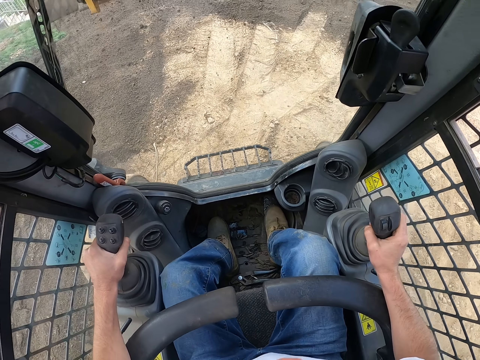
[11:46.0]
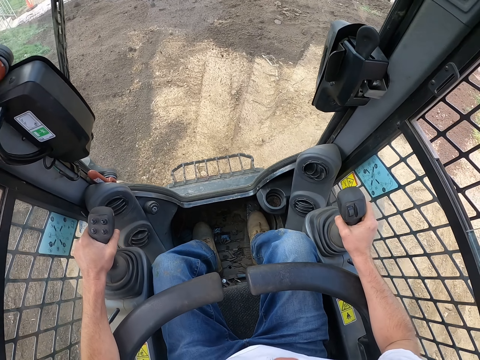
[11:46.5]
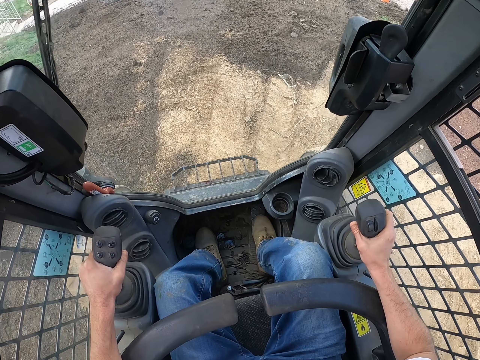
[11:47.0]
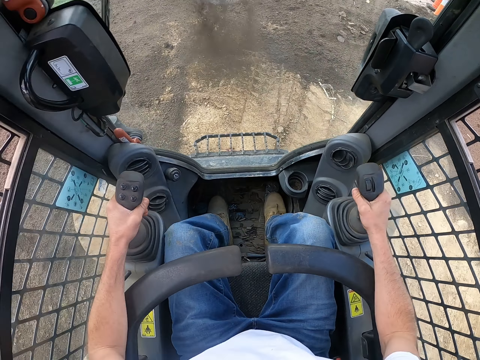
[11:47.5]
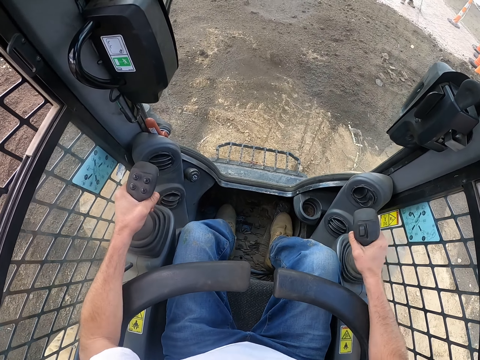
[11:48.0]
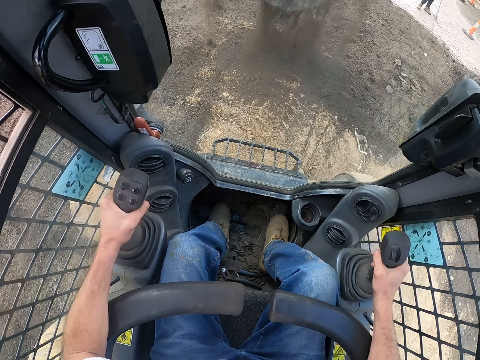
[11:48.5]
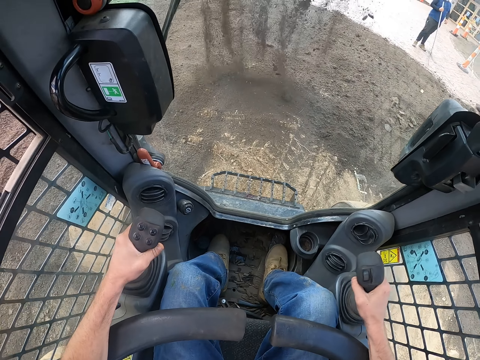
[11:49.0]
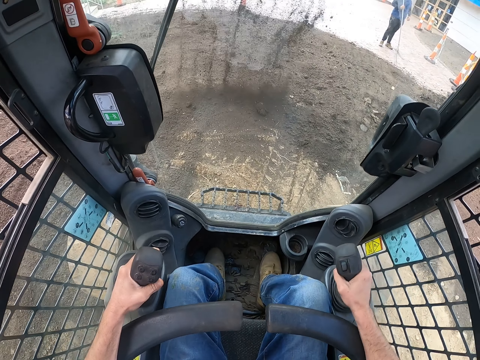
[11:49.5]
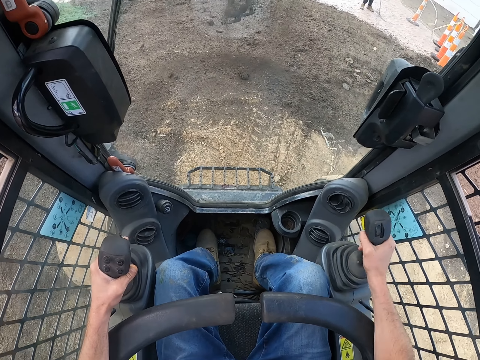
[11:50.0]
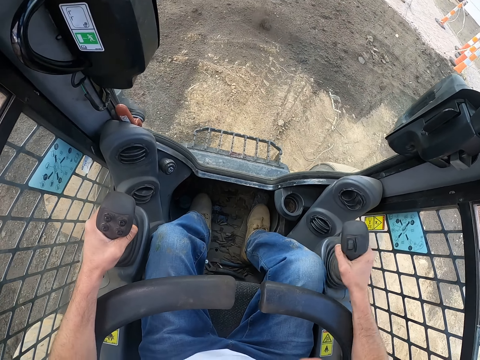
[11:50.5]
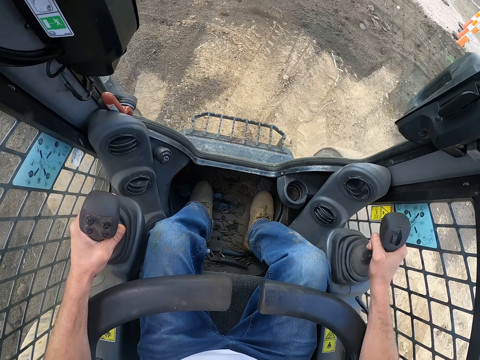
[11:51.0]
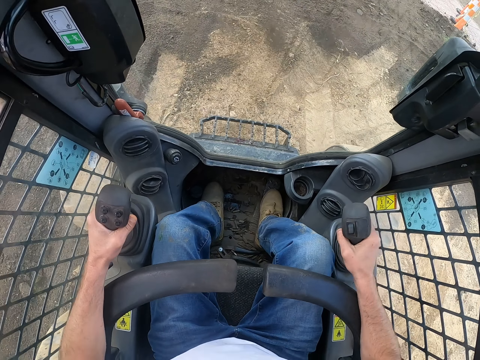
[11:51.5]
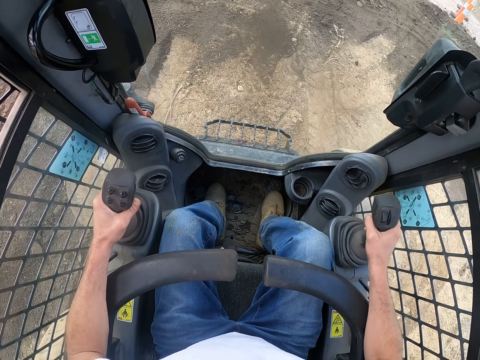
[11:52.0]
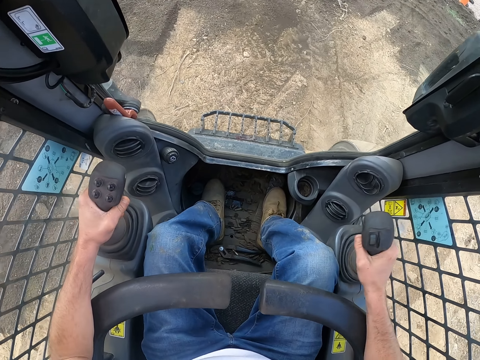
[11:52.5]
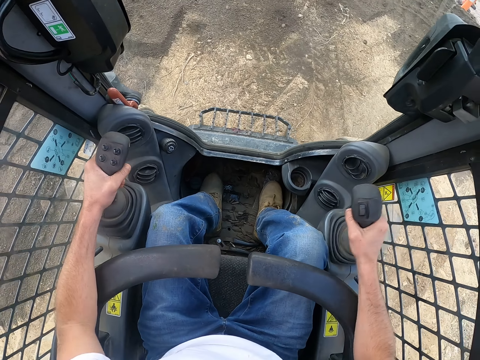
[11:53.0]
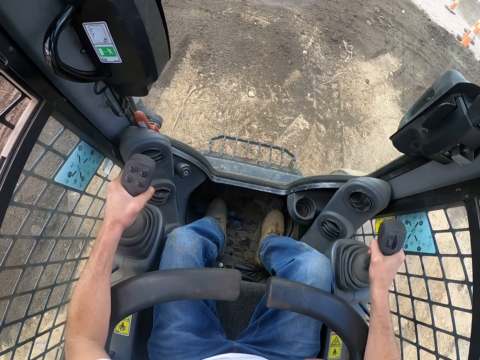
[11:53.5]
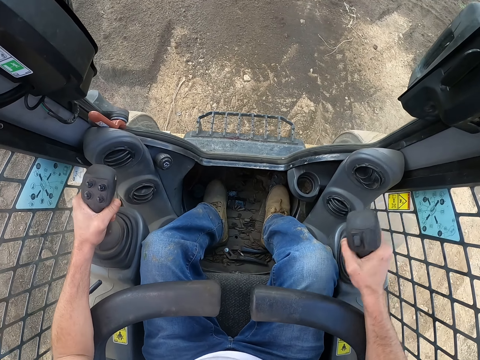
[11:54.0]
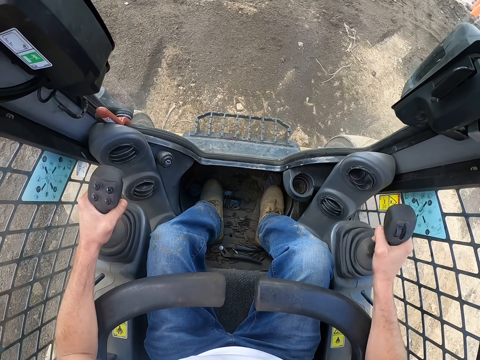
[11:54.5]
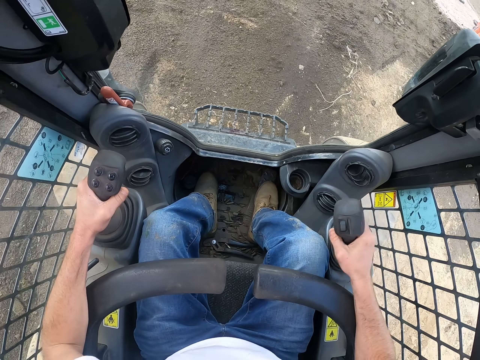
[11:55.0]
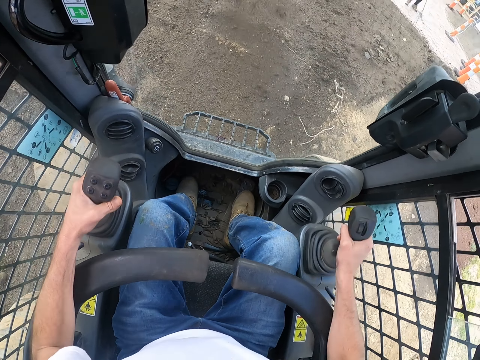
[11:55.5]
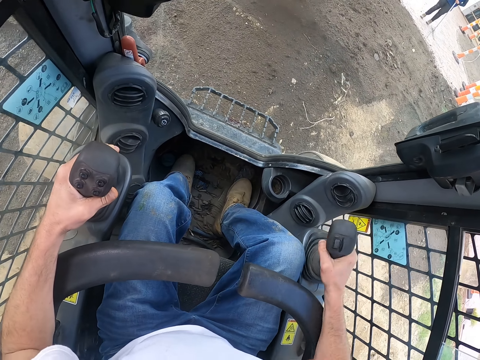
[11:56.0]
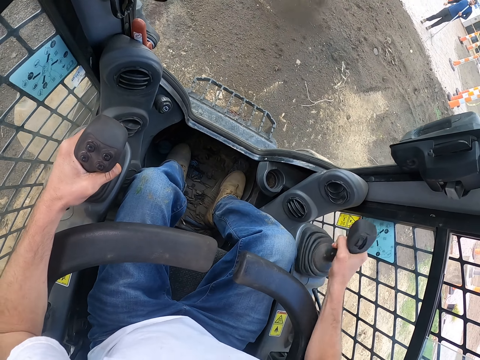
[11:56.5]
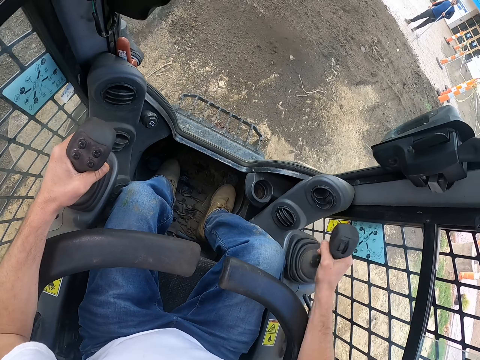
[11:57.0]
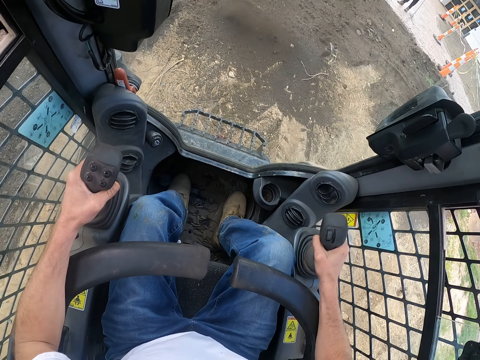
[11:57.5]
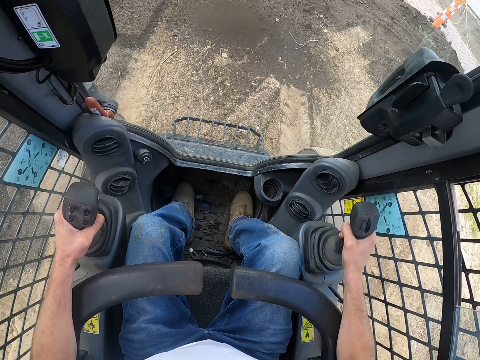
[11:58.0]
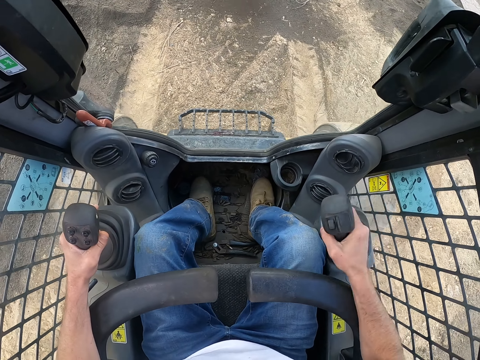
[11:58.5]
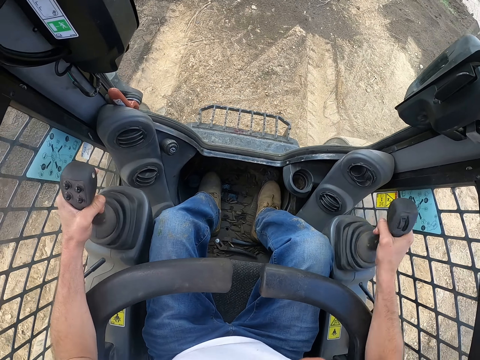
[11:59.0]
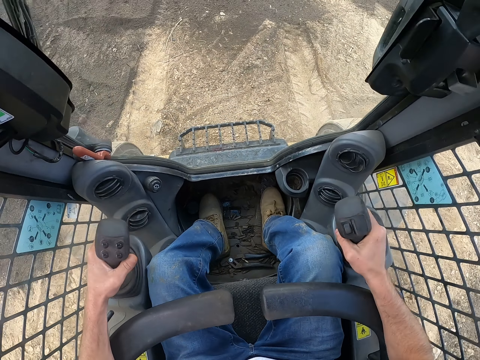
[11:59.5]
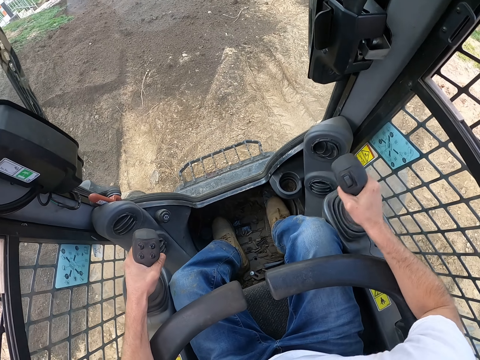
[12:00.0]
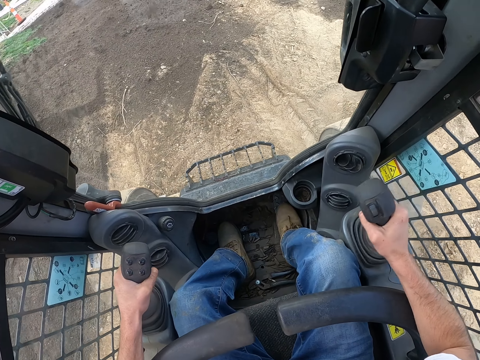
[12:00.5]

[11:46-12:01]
The camera wearer pours the soil from the excavator. They shake the bulldozer.

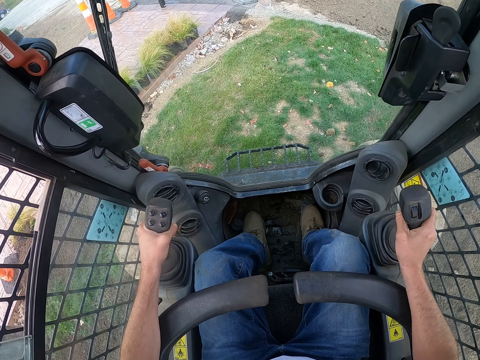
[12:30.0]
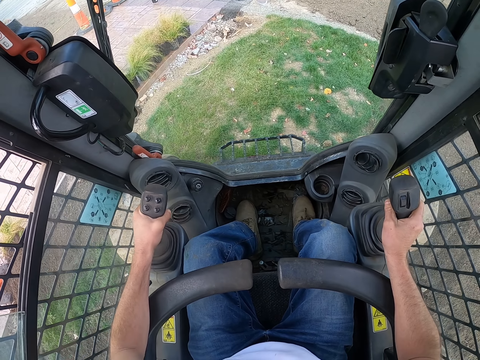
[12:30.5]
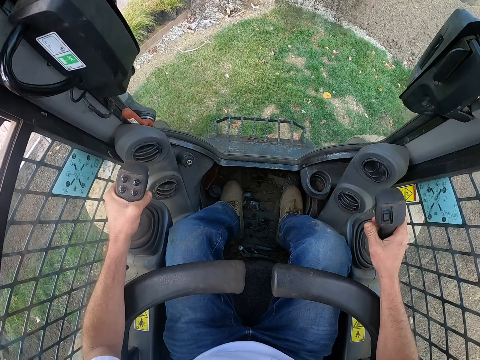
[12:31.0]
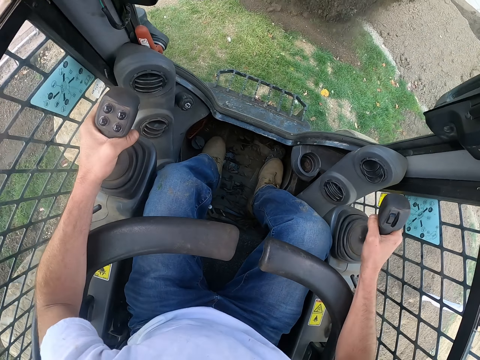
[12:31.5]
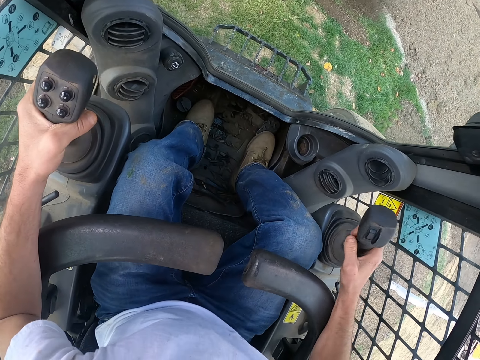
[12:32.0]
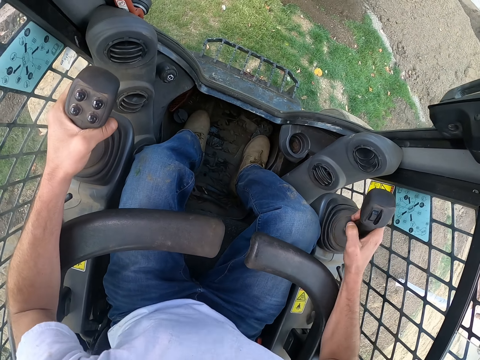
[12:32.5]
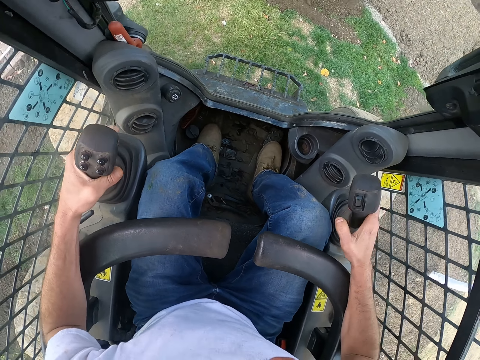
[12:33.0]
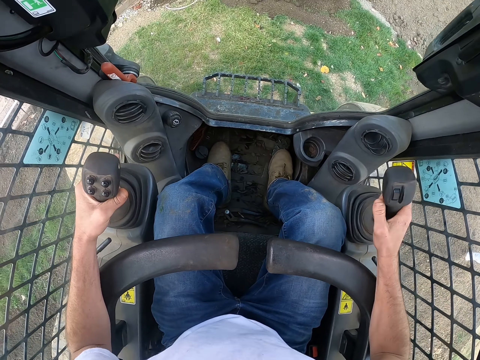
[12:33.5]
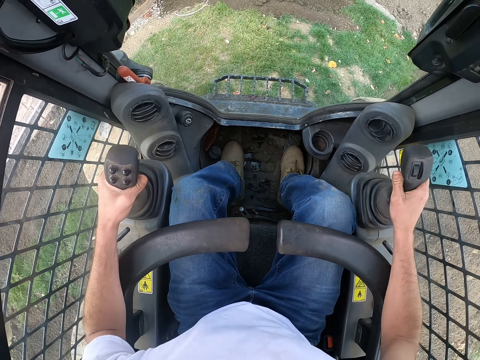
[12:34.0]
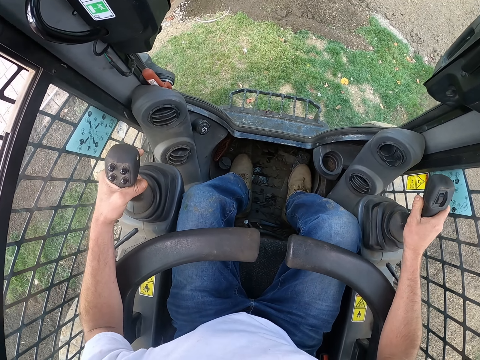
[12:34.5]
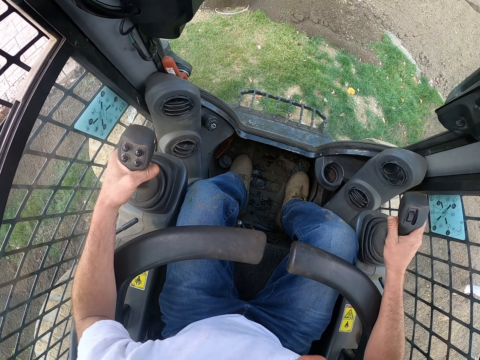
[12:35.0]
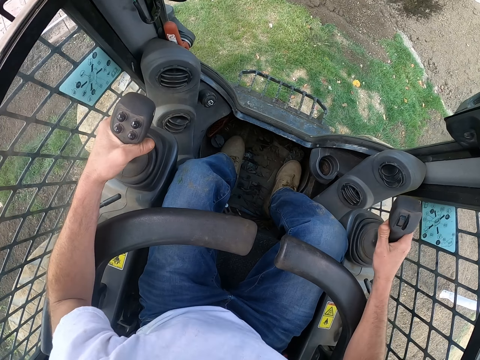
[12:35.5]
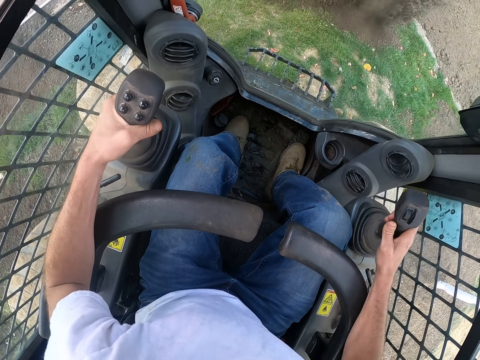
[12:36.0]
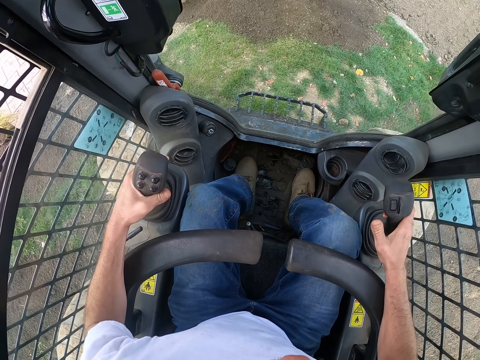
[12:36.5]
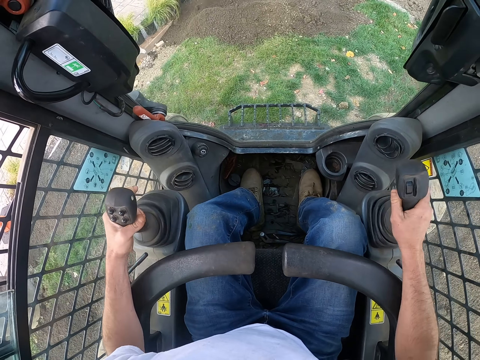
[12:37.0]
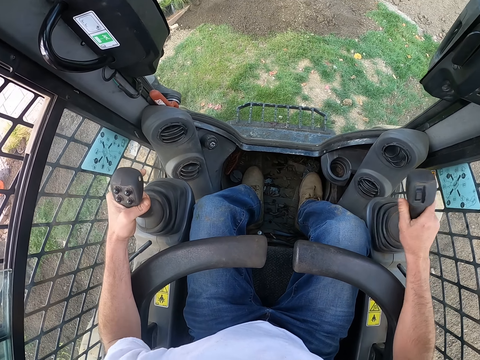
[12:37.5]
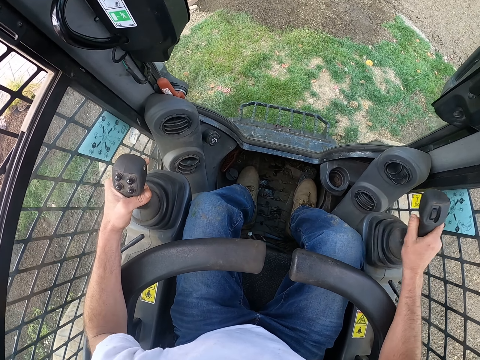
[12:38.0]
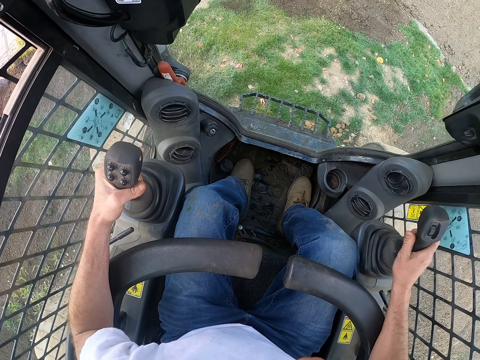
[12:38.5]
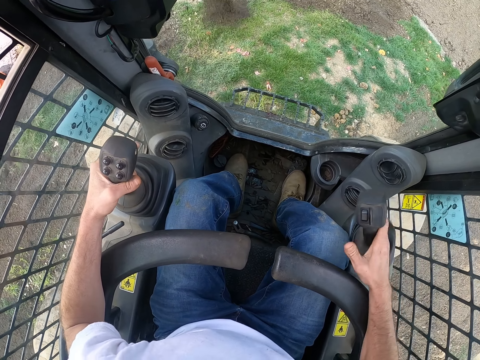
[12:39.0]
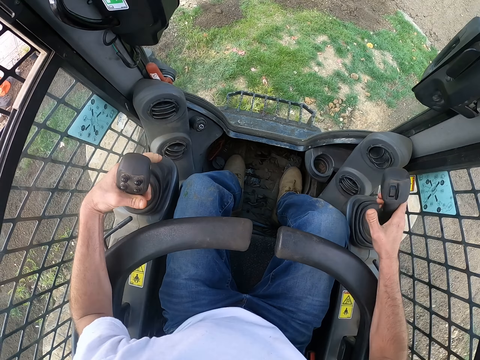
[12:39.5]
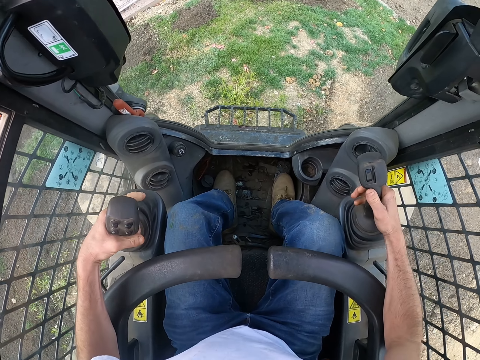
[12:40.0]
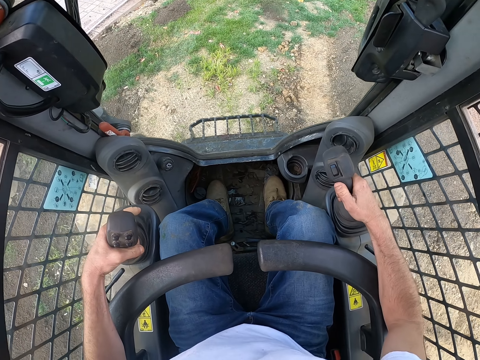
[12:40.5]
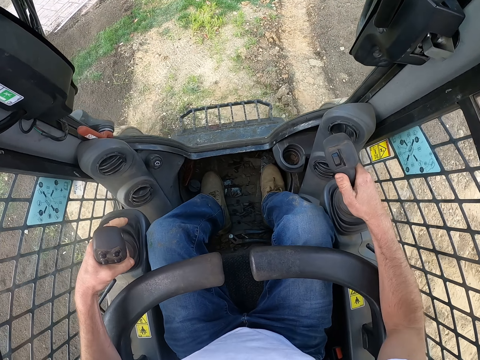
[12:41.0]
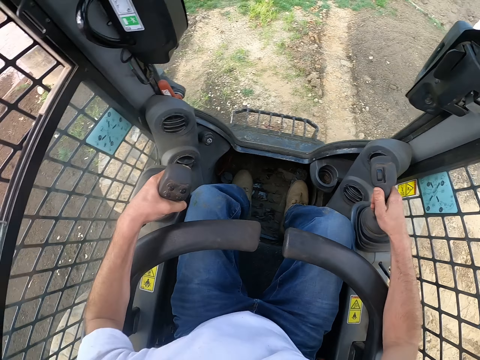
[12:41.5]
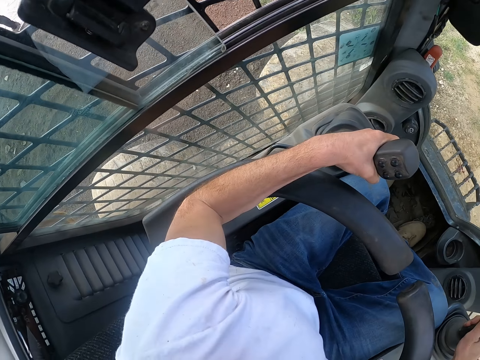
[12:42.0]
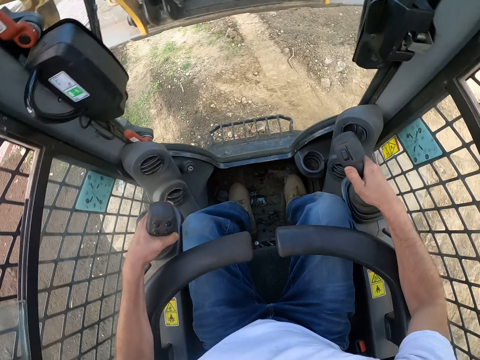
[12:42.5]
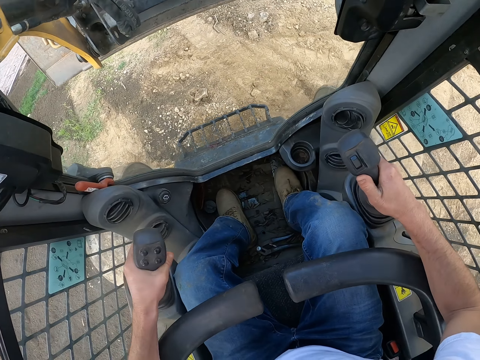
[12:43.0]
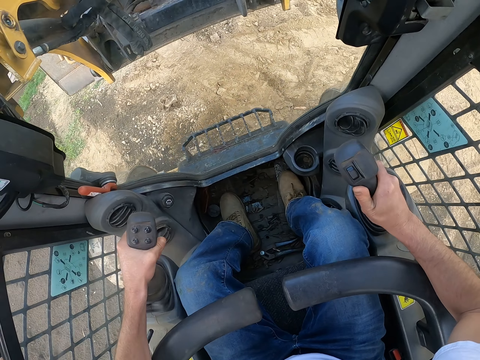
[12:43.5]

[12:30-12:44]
The bulldozer pours soil.
